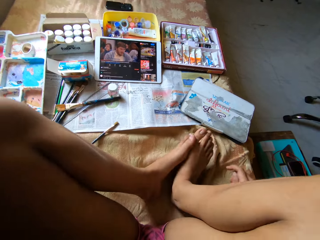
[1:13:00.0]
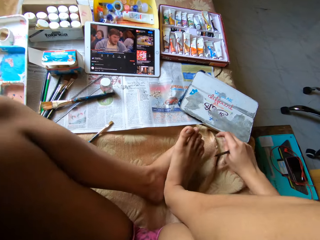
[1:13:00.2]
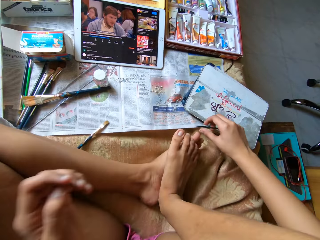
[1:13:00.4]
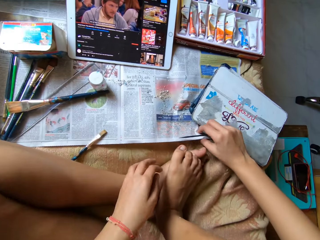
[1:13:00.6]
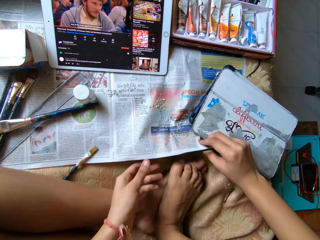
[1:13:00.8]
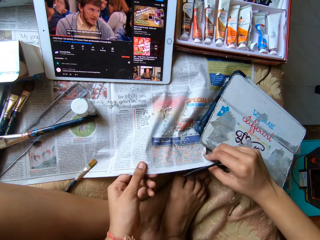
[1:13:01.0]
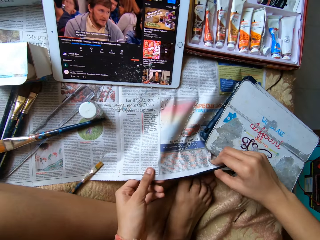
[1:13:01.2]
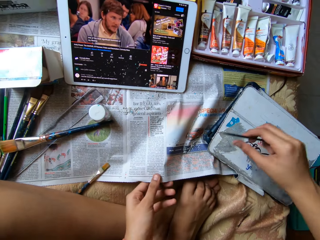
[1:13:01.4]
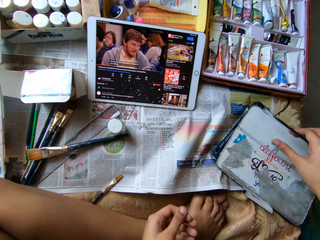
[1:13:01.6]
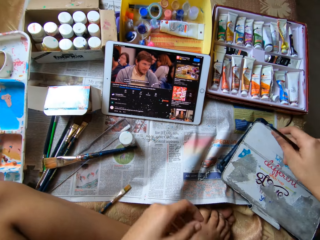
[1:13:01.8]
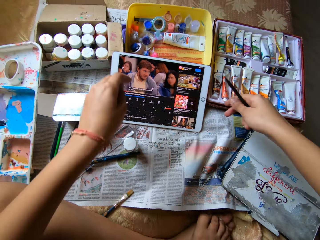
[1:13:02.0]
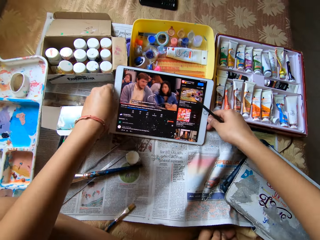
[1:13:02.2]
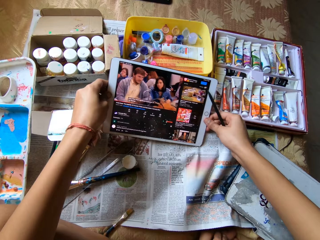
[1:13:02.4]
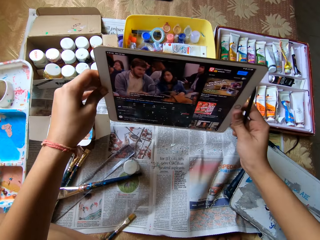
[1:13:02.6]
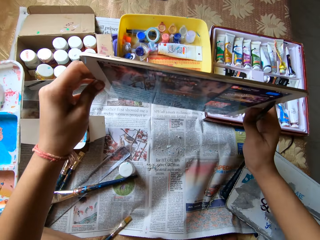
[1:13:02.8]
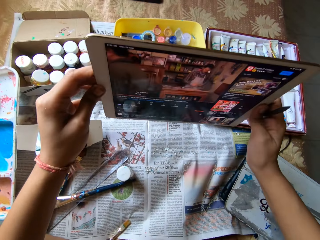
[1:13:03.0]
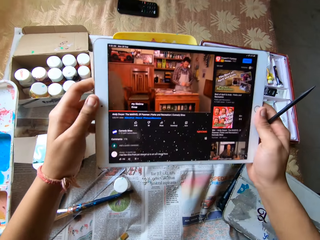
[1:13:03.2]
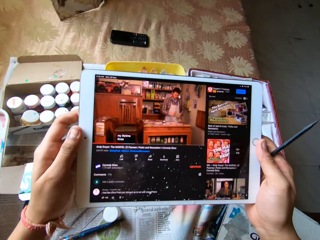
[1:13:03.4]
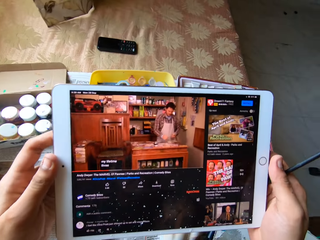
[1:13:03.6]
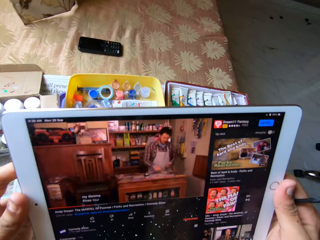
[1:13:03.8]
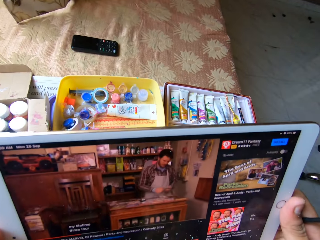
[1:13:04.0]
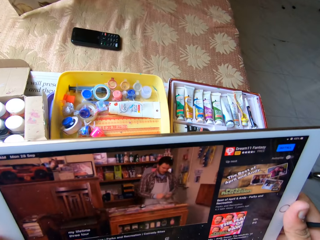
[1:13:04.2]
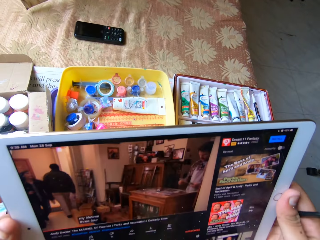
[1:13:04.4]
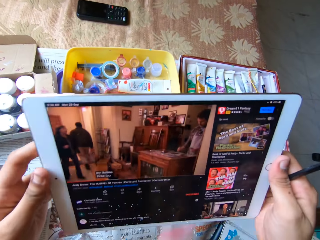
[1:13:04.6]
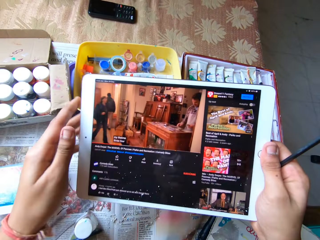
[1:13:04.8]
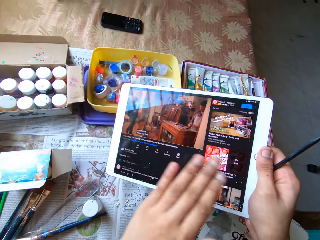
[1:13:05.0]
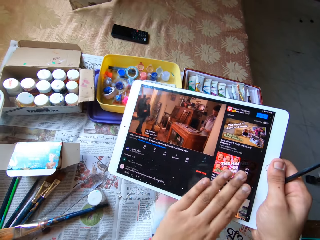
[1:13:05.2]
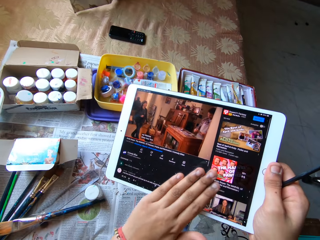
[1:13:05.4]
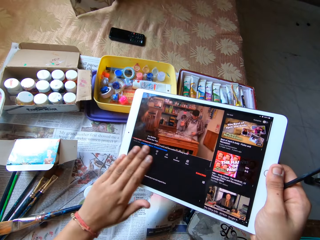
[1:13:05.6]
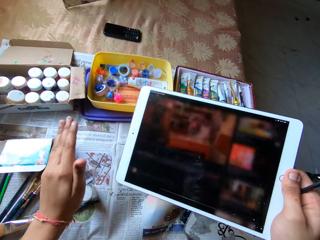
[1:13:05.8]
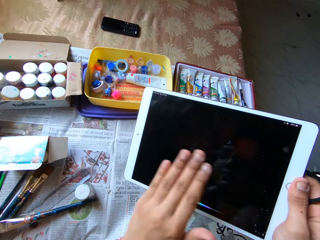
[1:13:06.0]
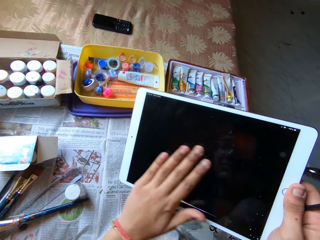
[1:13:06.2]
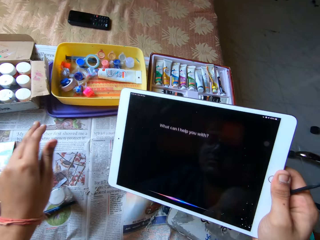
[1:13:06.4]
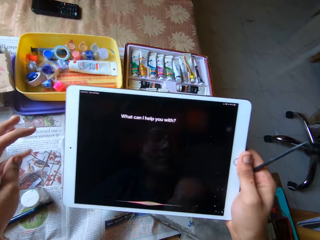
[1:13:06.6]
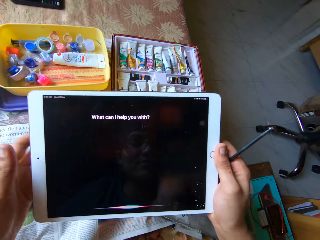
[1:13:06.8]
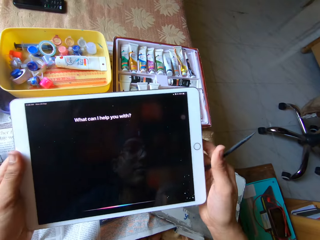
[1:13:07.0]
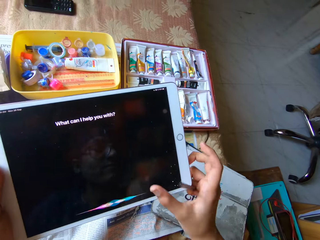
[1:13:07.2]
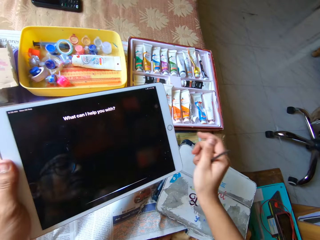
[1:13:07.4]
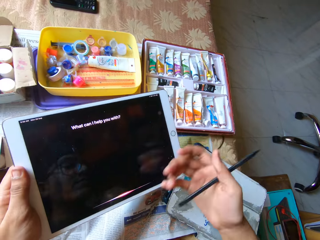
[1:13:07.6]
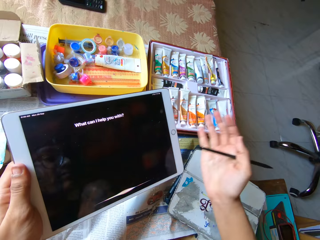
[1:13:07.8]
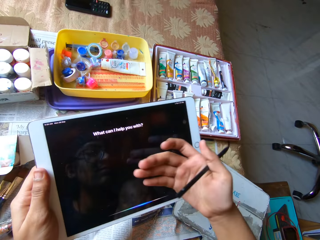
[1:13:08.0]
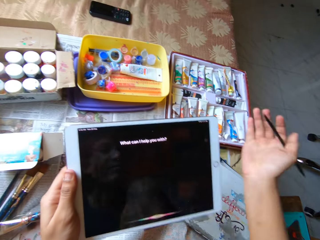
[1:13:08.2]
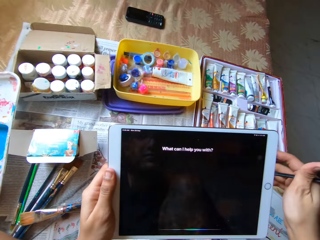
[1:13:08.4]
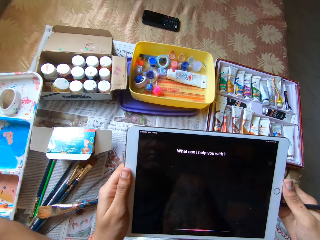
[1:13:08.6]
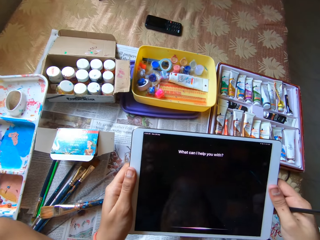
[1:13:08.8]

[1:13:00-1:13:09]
The camera wearer adjusts the newspaper sheet with both hands. She holds the paper. She picks up the tablet or iPad from the bed with both hands. She turns the iPad and looks at the iPad. She wipes off paper residue from the tablet with her left hand. She wipes off paper residue from the tablet with her right hand.

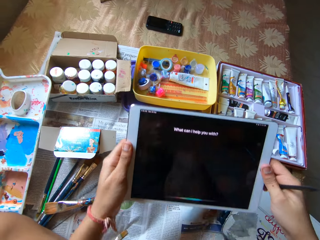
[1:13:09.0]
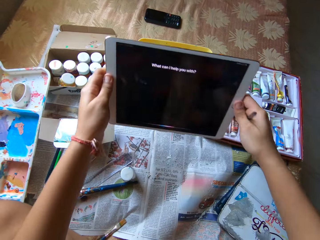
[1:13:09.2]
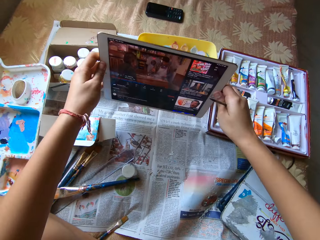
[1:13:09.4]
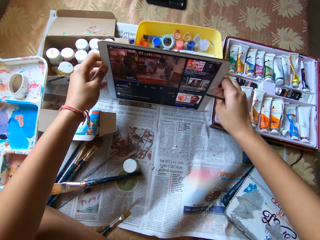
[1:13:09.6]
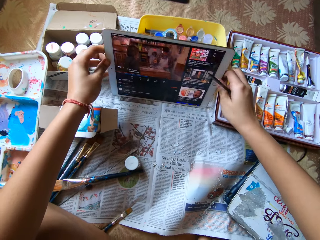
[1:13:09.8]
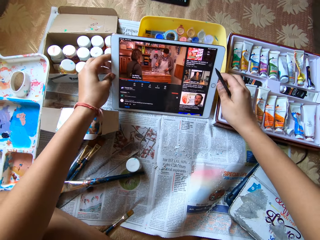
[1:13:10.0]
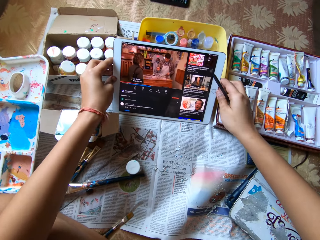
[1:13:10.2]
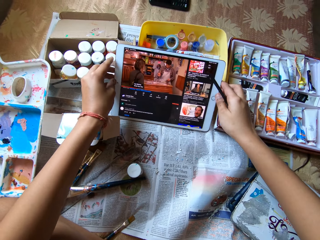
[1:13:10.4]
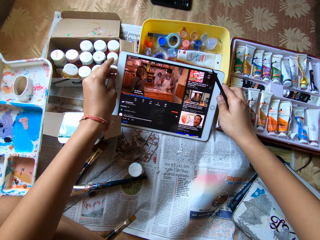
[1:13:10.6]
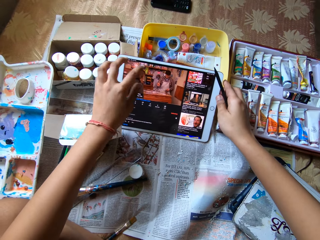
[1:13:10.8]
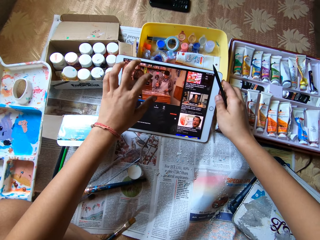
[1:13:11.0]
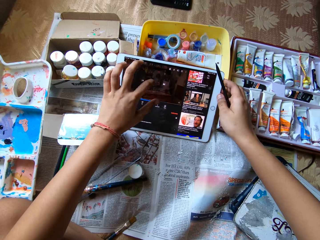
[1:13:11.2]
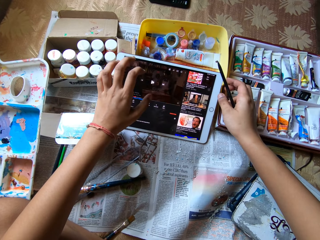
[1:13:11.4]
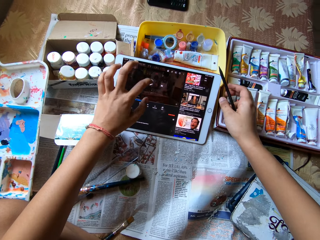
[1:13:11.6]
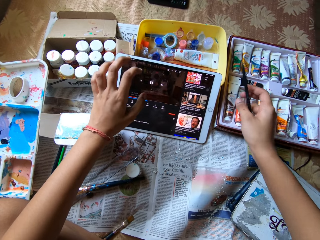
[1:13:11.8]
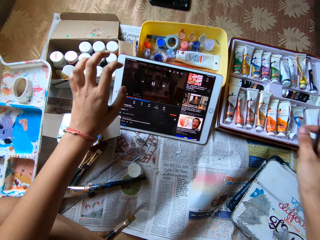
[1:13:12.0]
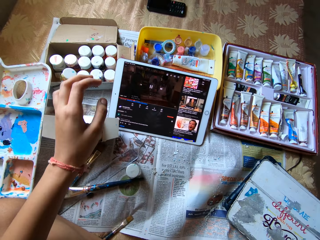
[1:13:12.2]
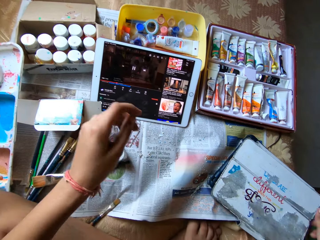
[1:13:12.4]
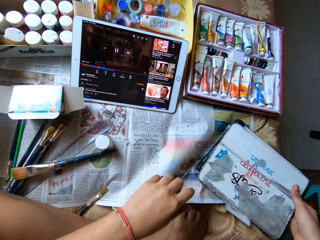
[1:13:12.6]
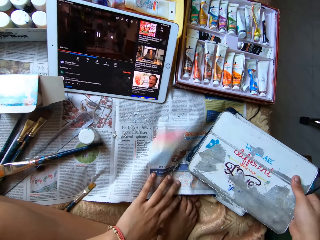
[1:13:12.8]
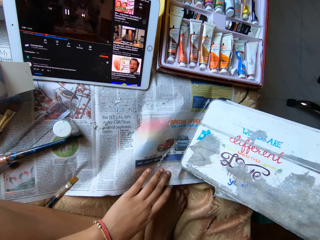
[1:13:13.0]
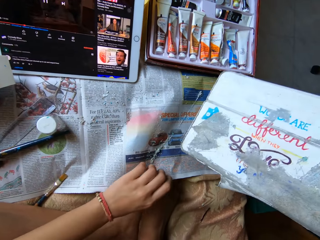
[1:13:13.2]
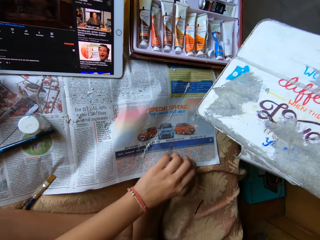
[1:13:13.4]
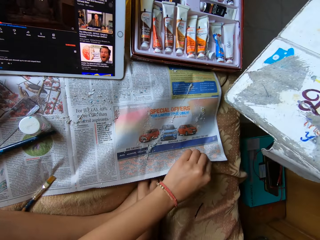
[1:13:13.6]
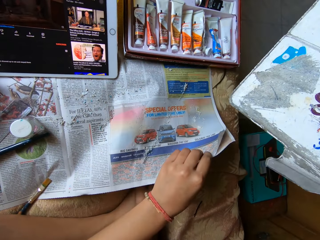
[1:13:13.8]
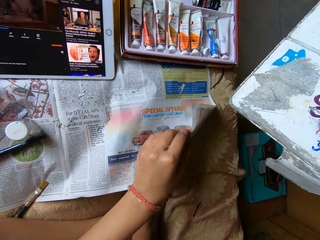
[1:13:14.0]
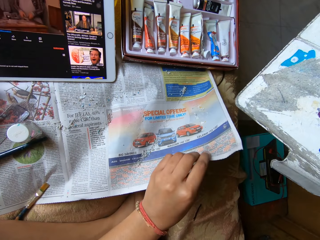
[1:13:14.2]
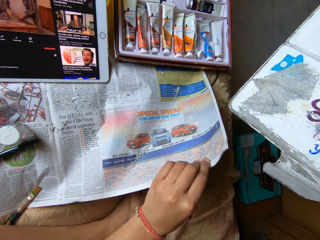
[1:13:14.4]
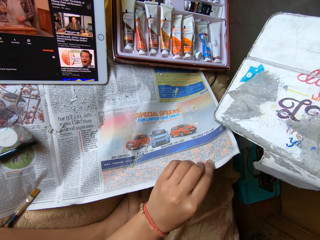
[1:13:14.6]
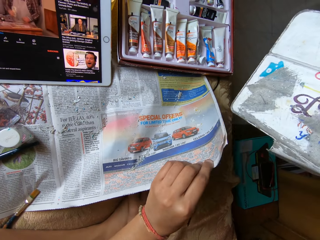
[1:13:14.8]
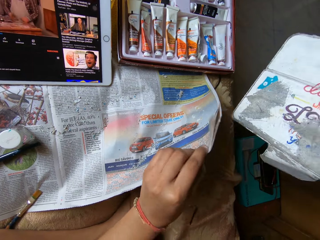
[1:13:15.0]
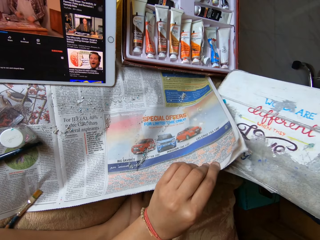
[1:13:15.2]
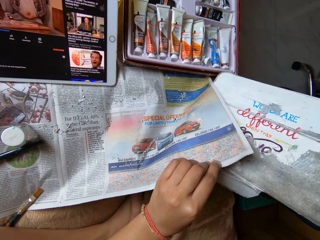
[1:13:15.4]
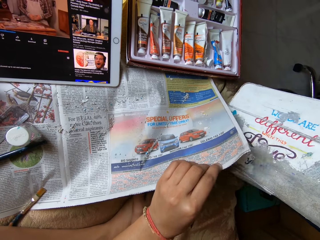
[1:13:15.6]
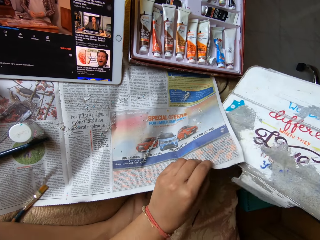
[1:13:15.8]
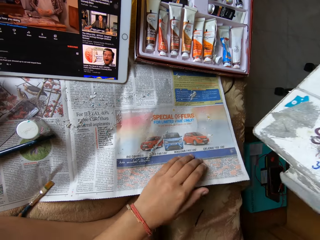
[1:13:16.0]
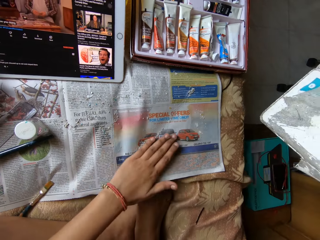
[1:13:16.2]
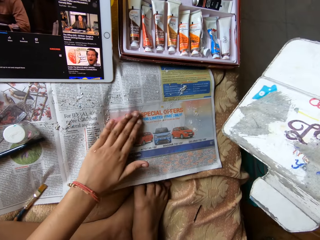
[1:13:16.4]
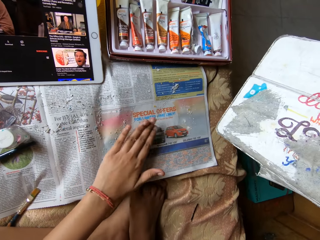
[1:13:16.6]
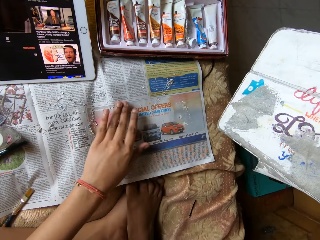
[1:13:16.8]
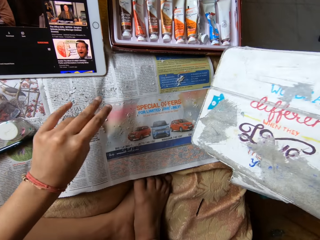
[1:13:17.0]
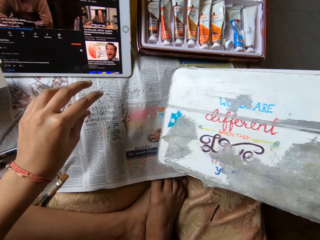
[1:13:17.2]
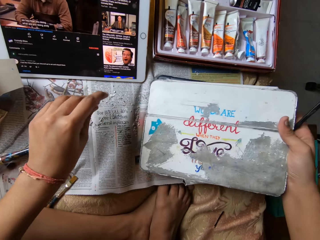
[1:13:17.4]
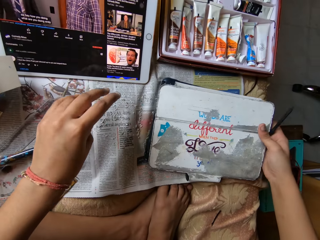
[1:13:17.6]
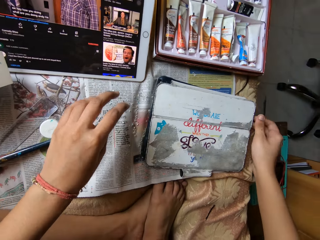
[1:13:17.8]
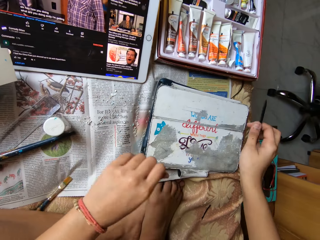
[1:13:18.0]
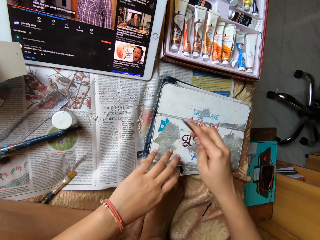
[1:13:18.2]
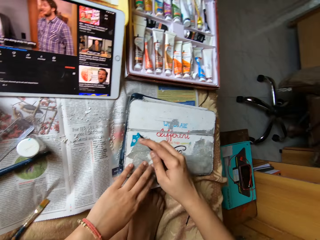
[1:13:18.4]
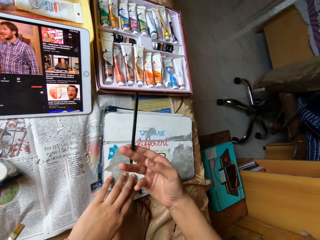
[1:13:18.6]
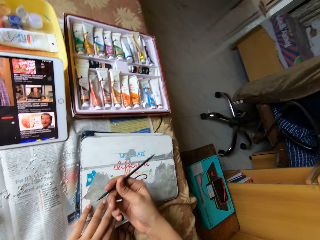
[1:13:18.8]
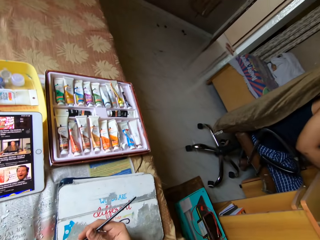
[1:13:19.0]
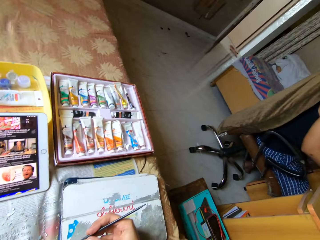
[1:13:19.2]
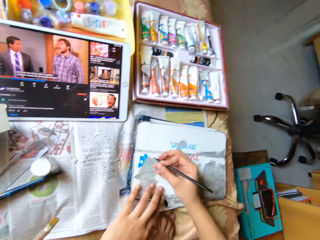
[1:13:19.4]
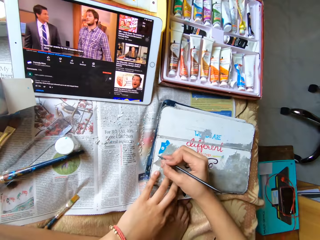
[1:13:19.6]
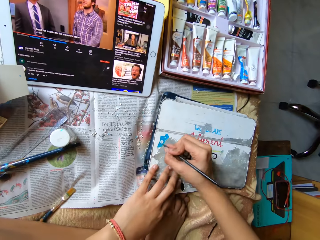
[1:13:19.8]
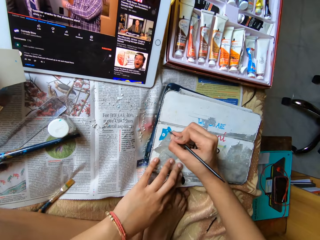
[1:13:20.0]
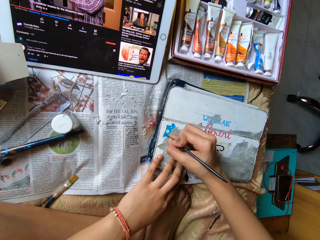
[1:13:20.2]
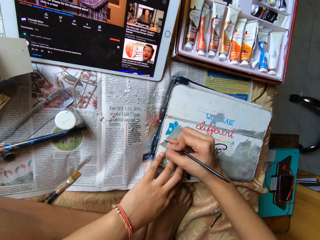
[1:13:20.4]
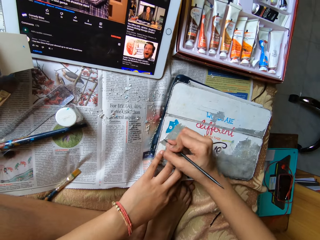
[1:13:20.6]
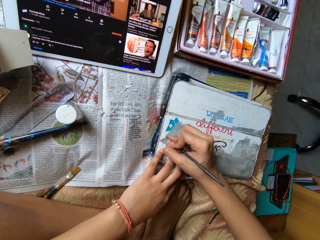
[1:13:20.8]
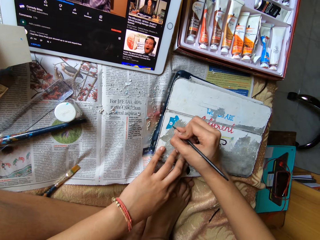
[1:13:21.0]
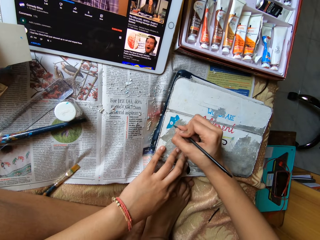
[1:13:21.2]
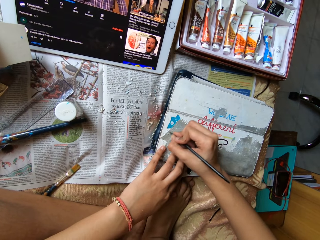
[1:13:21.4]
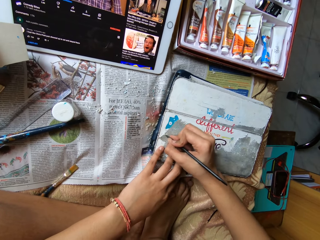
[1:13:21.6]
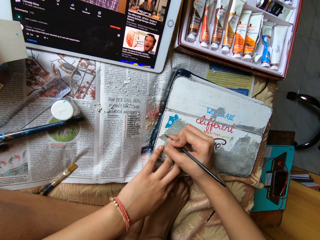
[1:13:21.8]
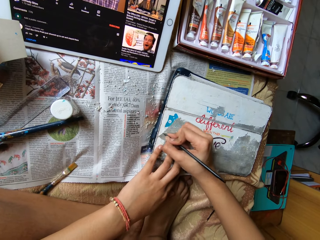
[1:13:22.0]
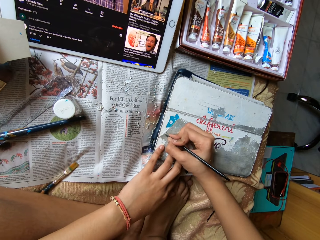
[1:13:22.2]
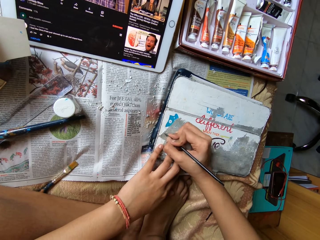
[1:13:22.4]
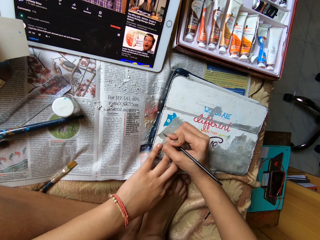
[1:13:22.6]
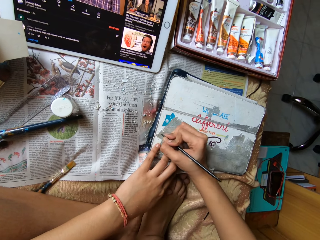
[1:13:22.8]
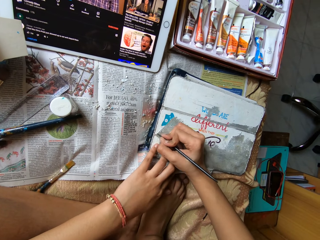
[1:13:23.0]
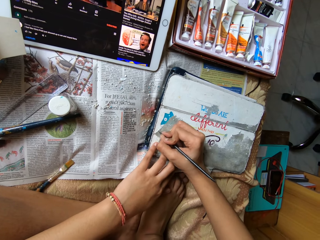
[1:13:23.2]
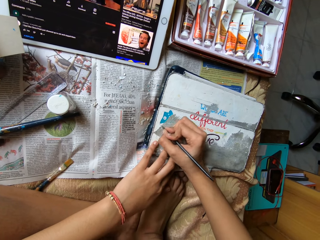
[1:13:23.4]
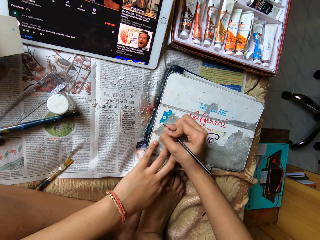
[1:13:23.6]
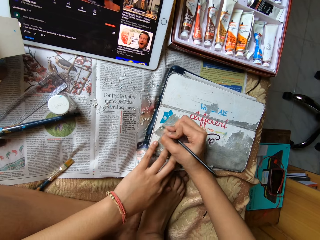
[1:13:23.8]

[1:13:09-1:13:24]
The camera wearer places the tablet against a container on the newspaper sheet with both hands. She operates the tablet with her left hand. She lifts the tablet case cover from the bed with her right hand. She adjusts the newspaper sheet on the bed with her left hand. She moves paper residue on the newspaper sheet with her left hand. She wipes the paper with a hand. She drops the tablet case cover on the newspaper sheet with her right hand. She flicks the modelling tool in her right hand. She turns something. She scrapes paper residue off the tablet case cover with the modelling tool in her right hand.
